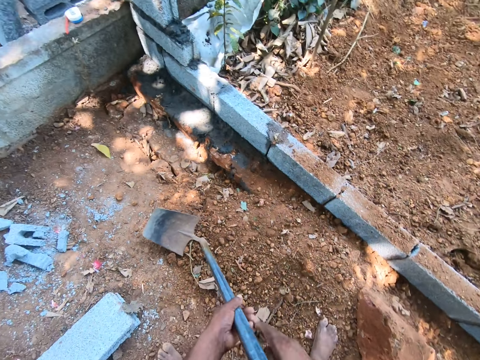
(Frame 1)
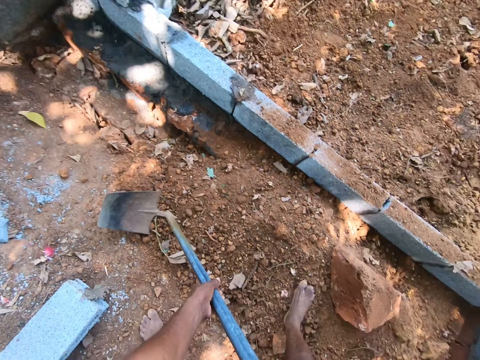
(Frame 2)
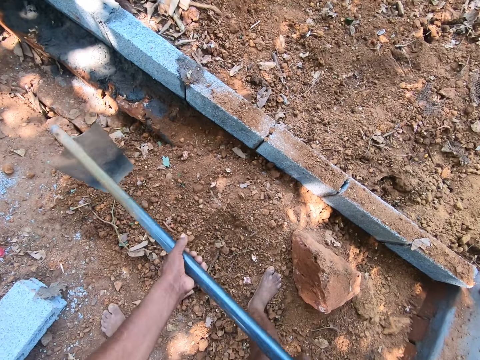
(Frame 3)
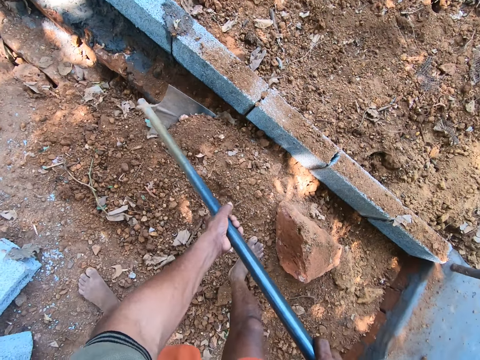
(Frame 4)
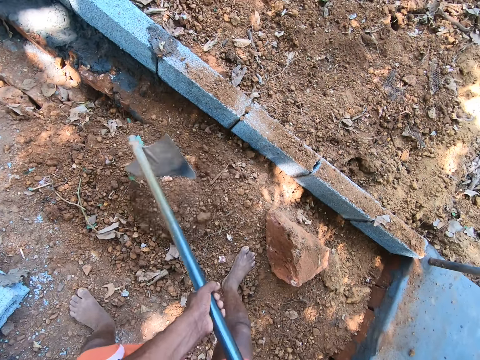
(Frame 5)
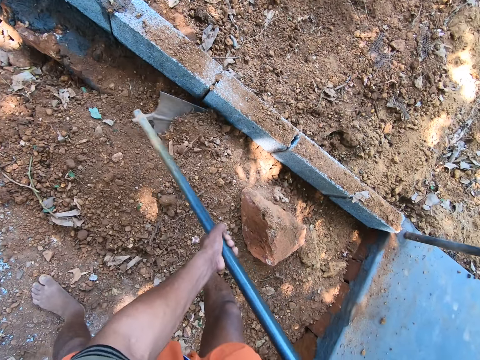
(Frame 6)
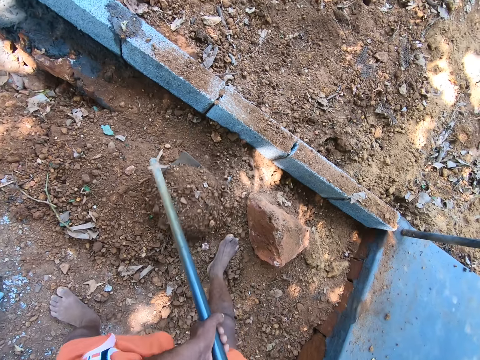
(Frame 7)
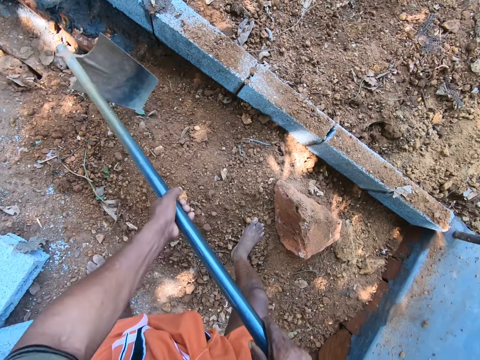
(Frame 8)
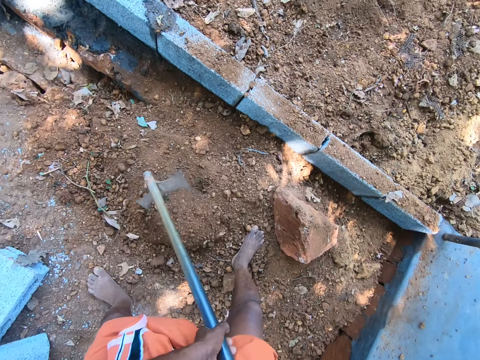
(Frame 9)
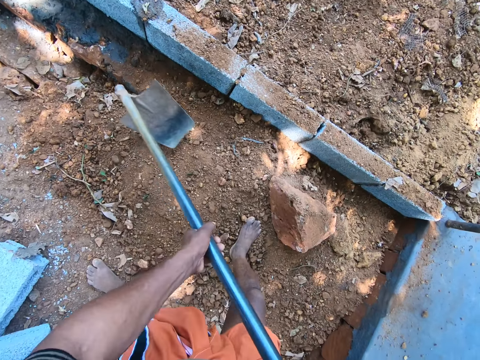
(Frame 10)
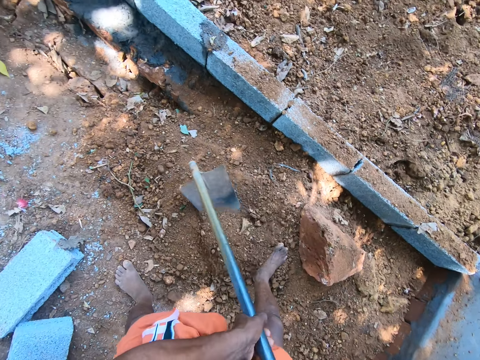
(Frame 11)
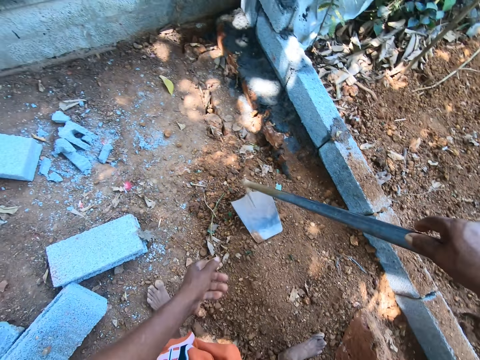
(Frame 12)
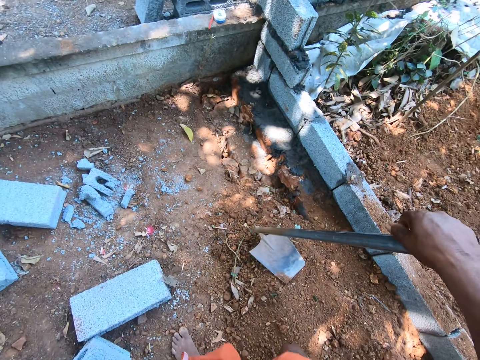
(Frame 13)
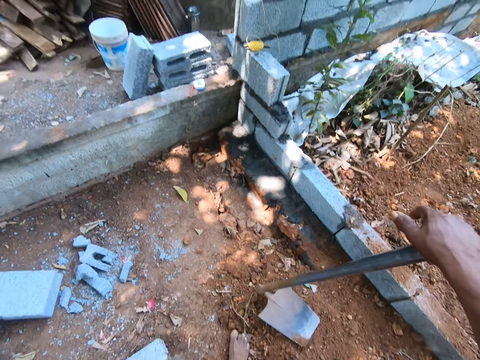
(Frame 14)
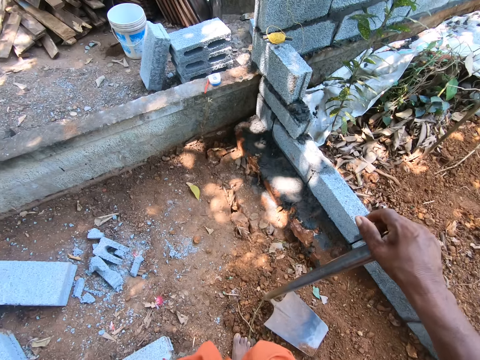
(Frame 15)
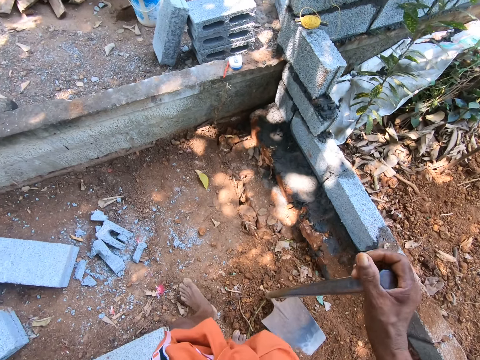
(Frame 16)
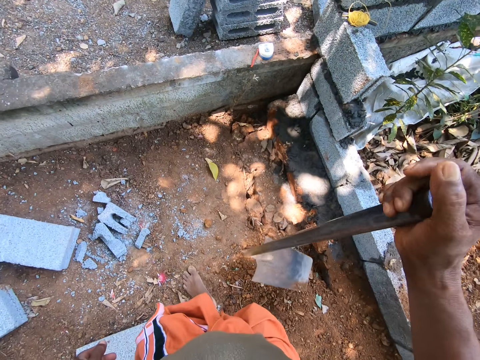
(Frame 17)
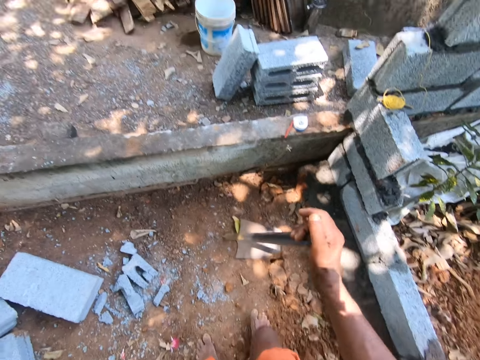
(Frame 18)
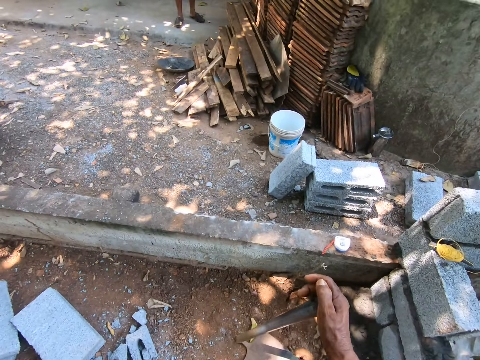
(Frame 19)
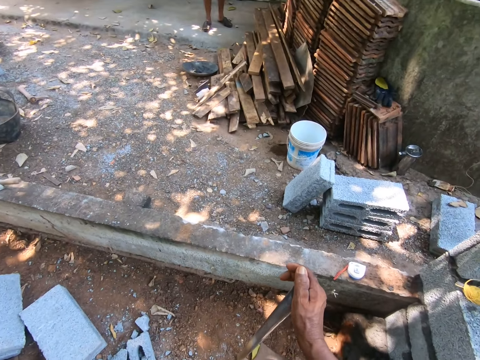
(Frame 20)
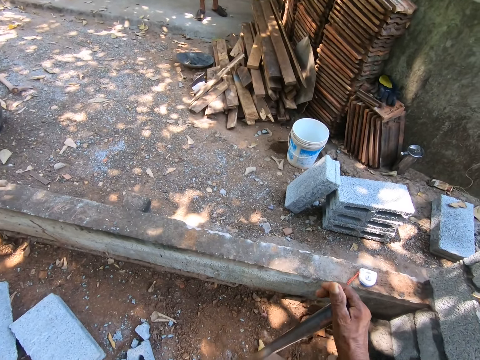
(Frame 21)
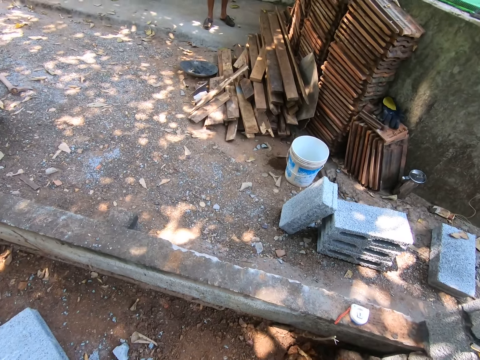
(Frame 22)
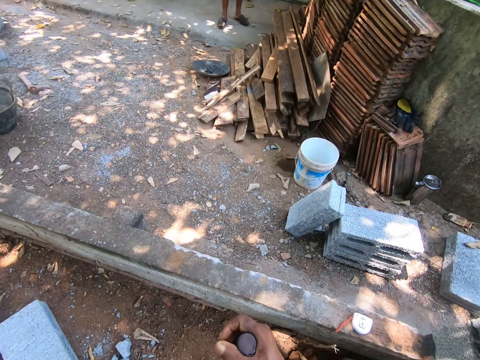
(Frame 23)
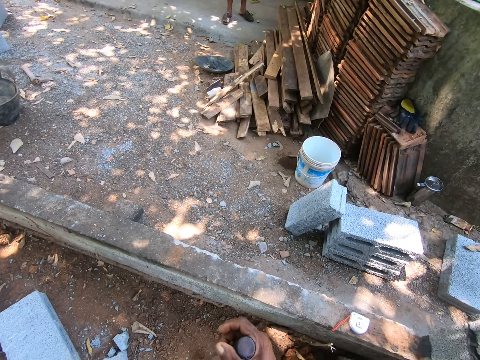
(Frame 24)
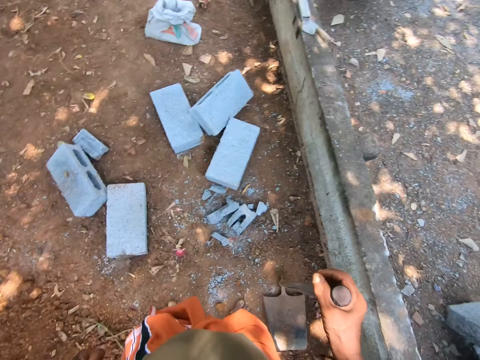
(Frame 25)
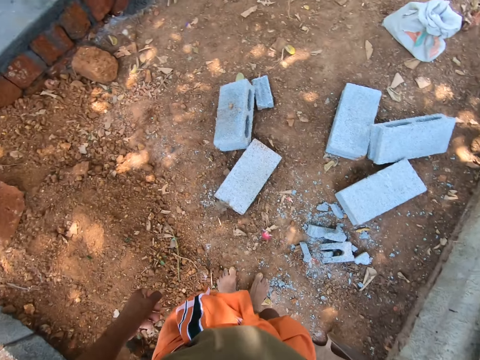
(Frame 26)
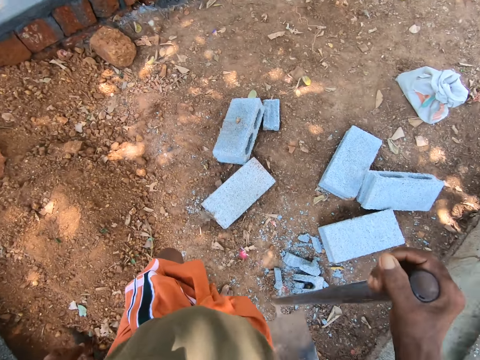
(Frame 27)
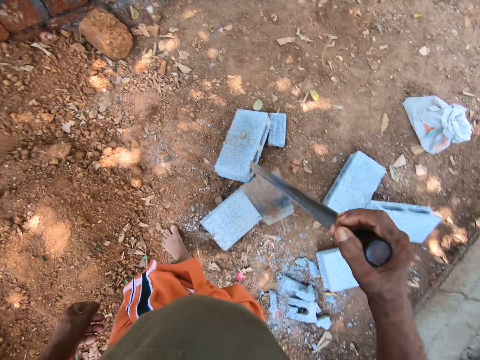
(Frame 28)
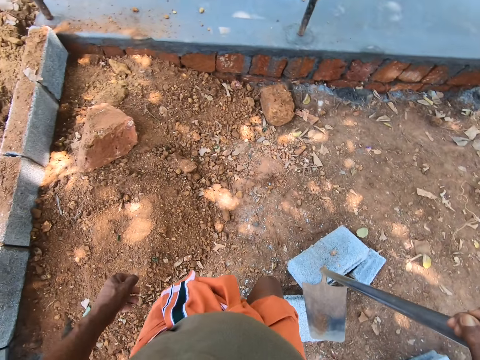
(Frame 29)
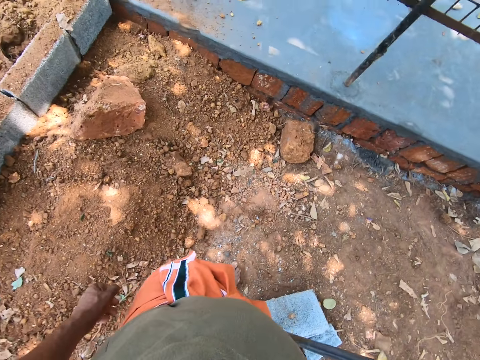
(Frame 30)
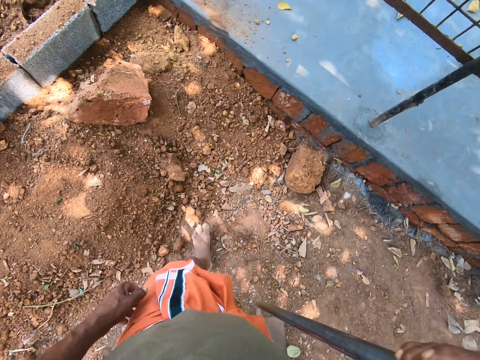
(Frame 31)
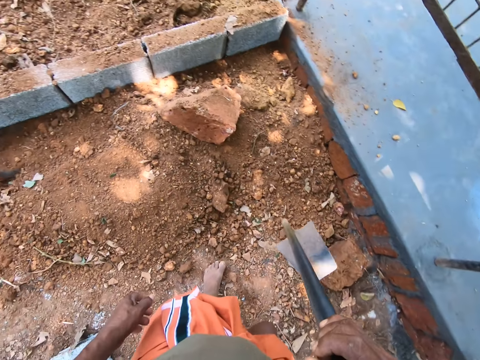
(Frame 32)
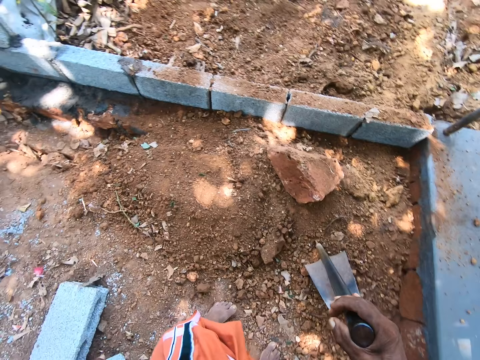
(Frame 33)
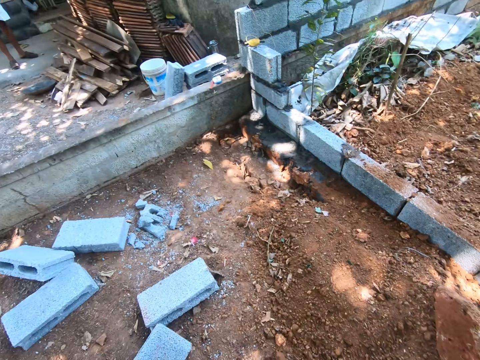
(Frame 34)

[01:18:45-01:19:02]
The camera wearer gathers the sand with the hoe in his hand. He digs on the ground with the hoe. He looks around. He drops the hoe on the sand with his right hand. He drops the hoe on a brick with his right hand.

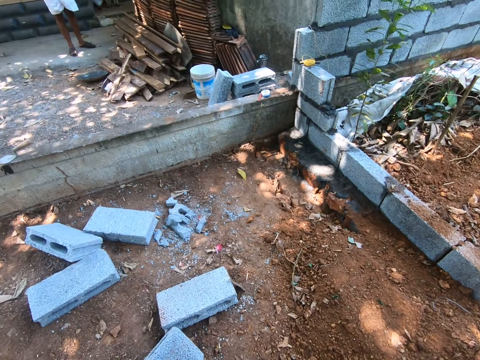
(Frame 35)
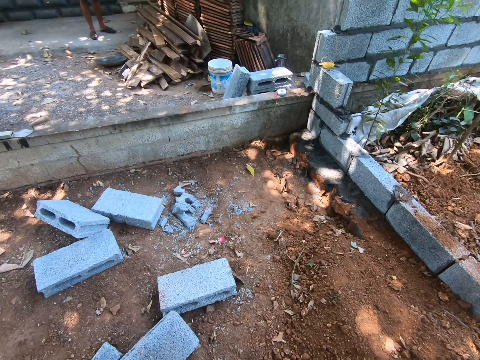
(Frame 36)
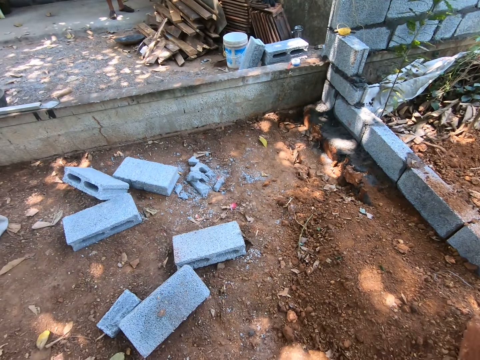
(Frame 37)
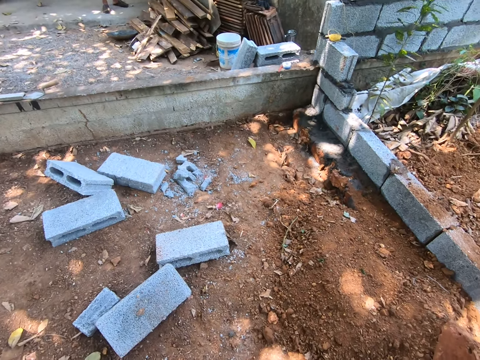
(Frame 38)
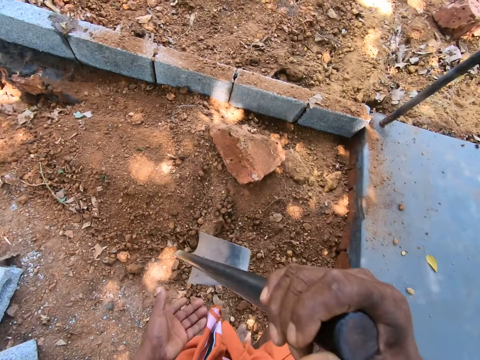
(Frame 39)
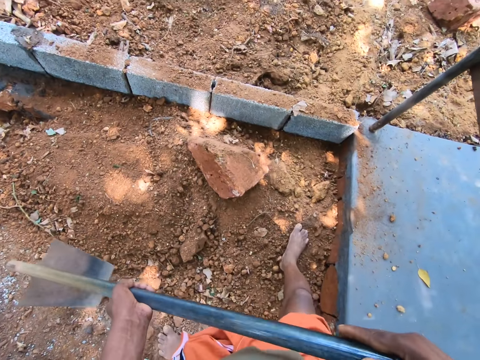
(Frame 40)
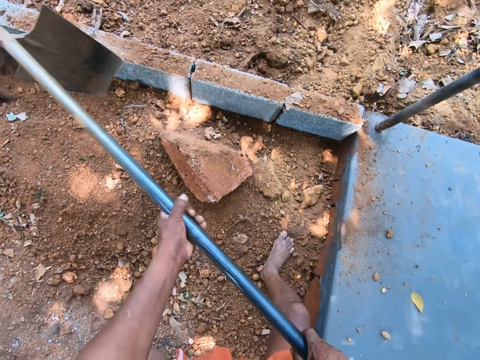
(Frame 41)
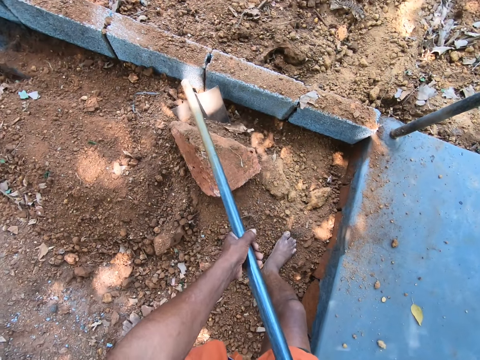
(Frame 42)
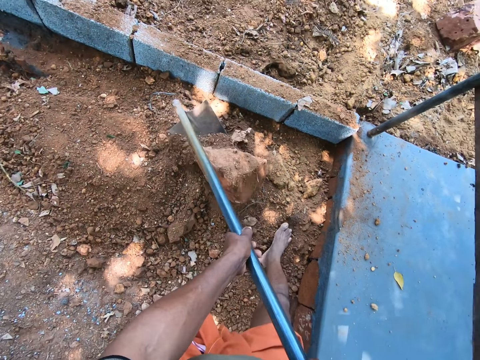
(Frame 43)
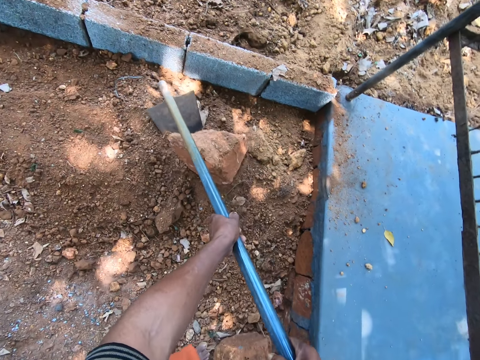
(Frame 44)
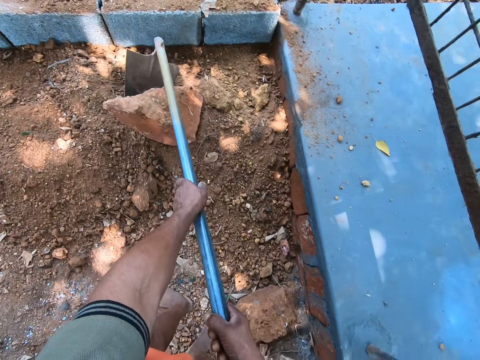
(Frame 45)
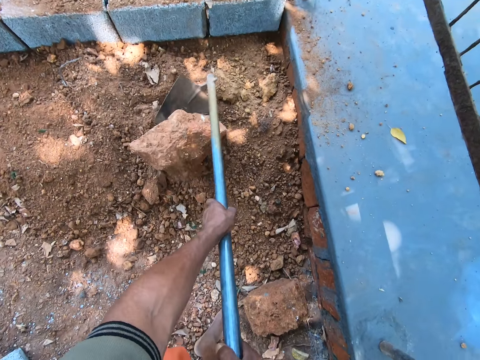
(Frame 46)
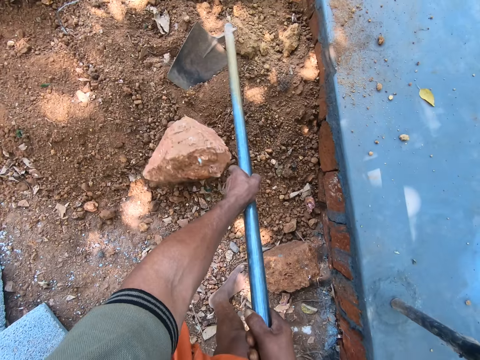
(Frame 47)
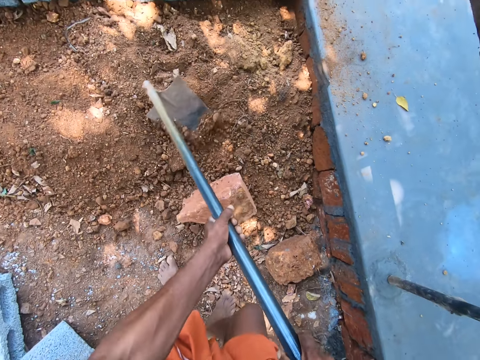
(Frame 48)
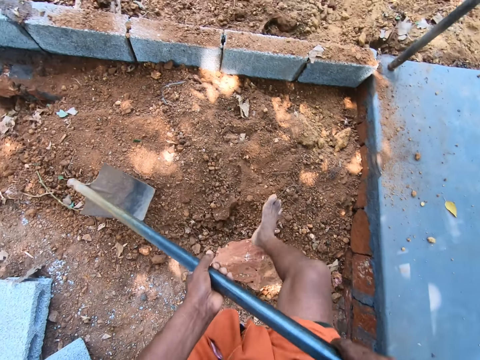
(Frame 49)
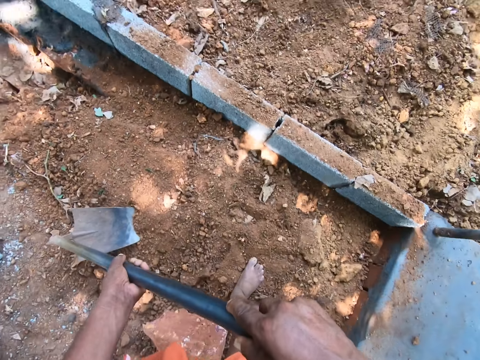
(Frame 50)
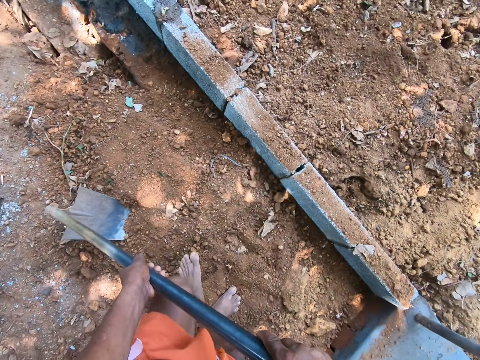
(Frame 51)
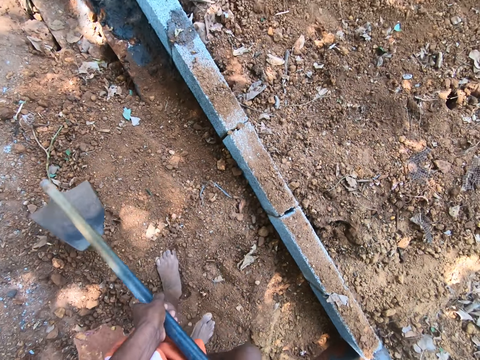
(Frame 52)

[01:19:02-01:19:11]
The camera wearer moves a stone with the hoe in his hands. He moves soil on the ground with the hoe.
